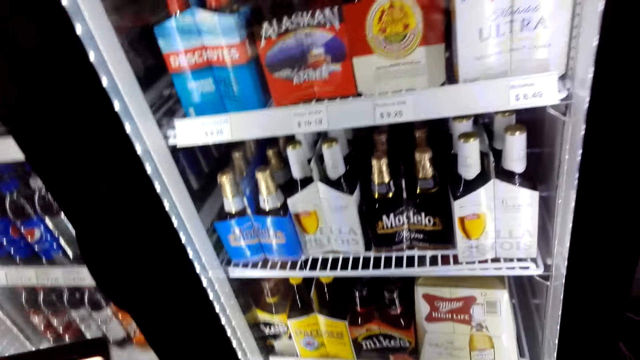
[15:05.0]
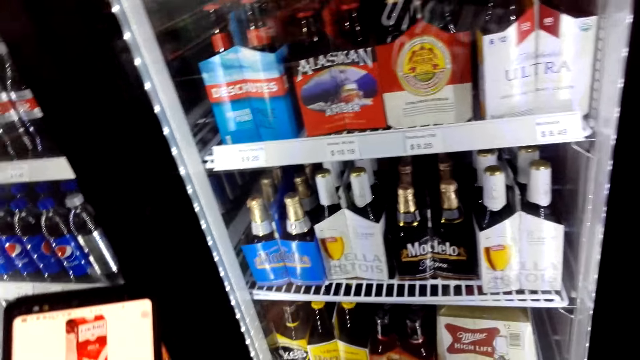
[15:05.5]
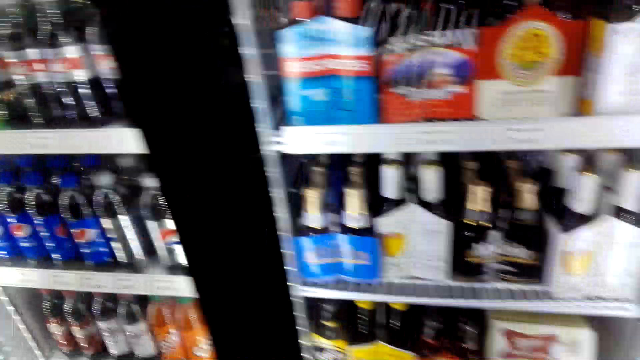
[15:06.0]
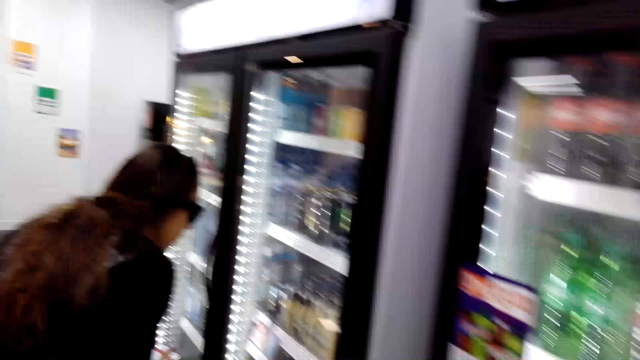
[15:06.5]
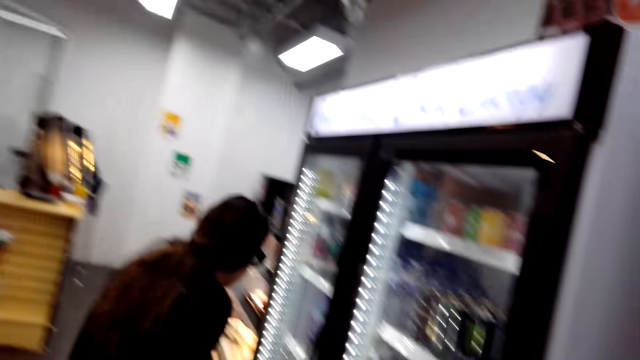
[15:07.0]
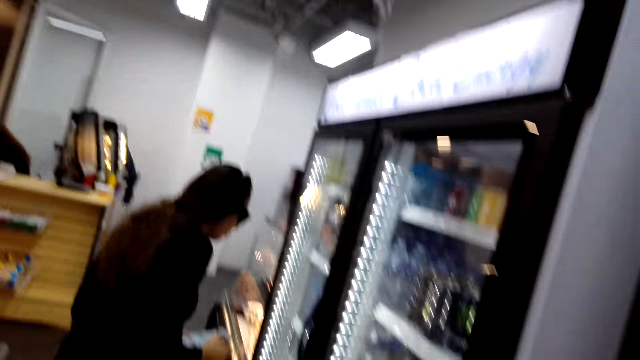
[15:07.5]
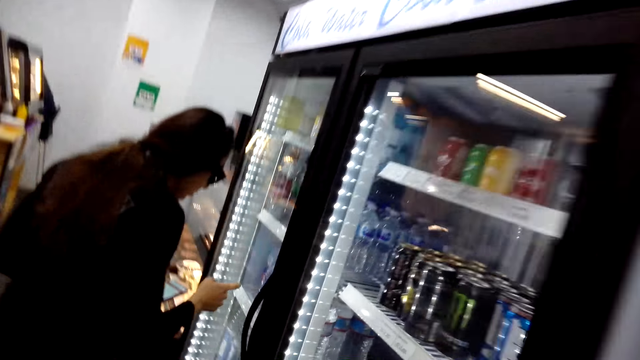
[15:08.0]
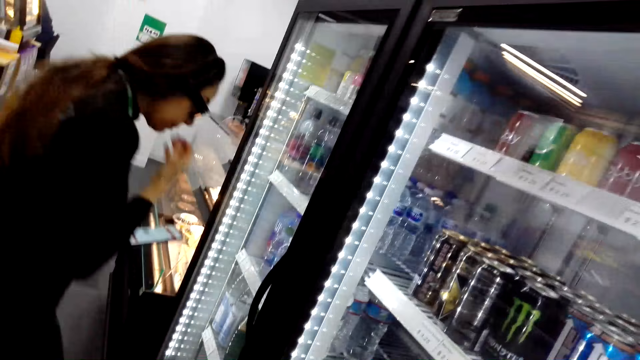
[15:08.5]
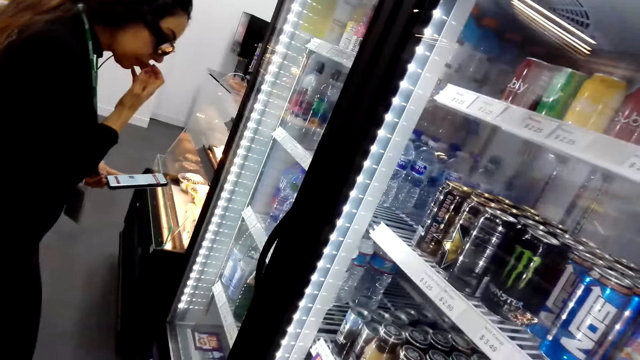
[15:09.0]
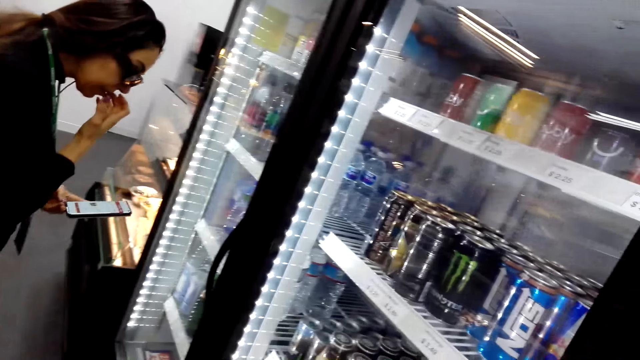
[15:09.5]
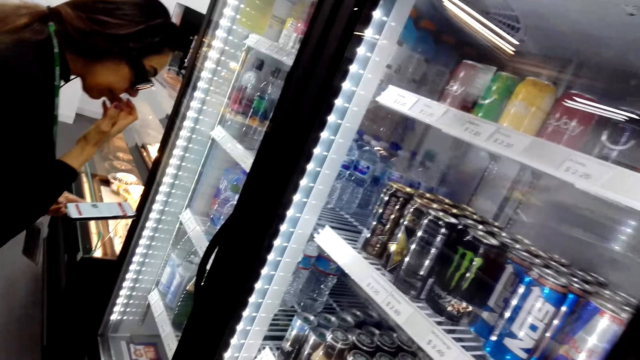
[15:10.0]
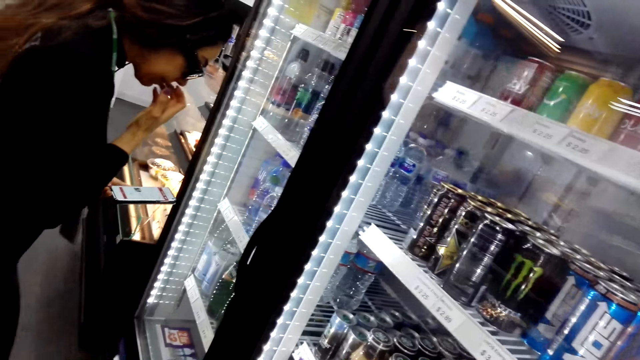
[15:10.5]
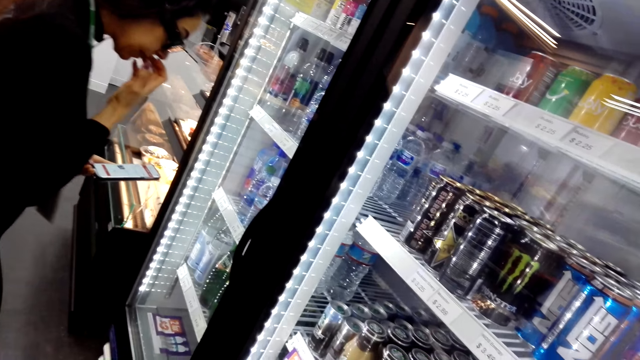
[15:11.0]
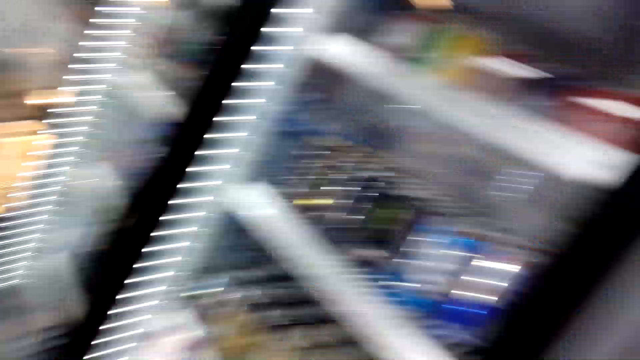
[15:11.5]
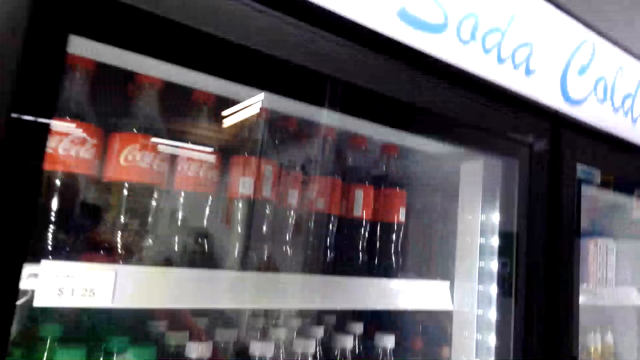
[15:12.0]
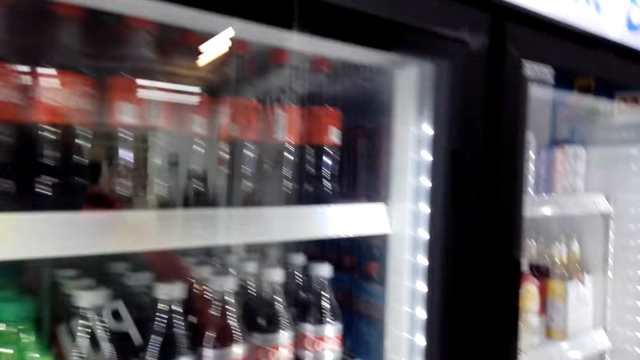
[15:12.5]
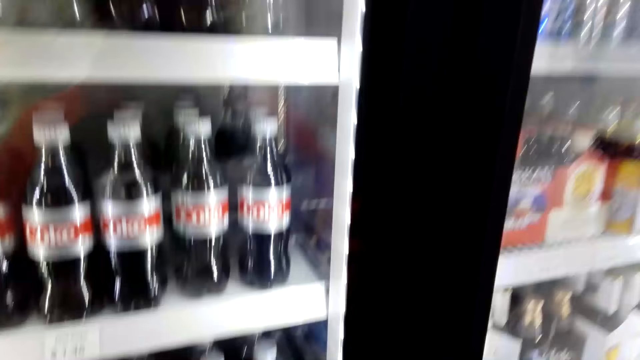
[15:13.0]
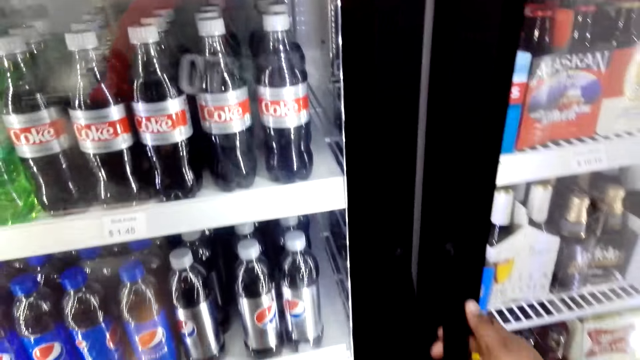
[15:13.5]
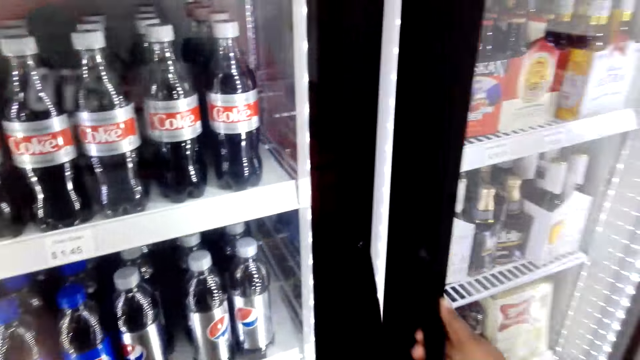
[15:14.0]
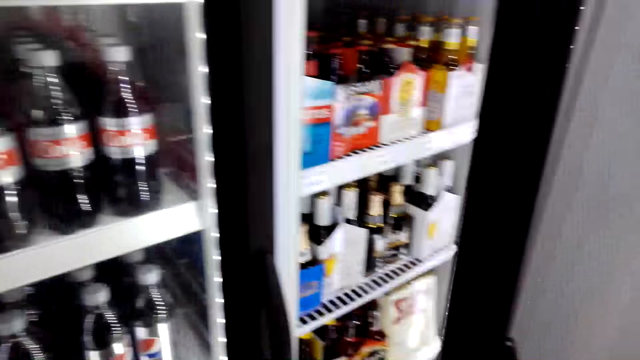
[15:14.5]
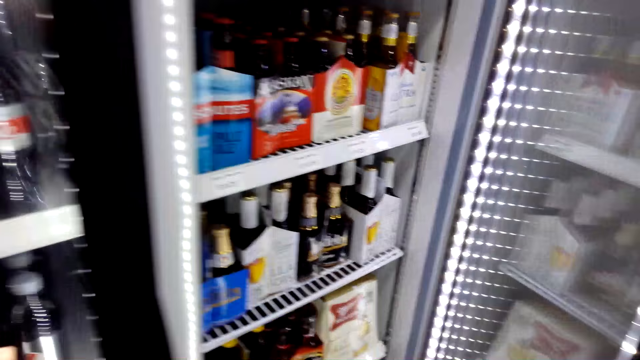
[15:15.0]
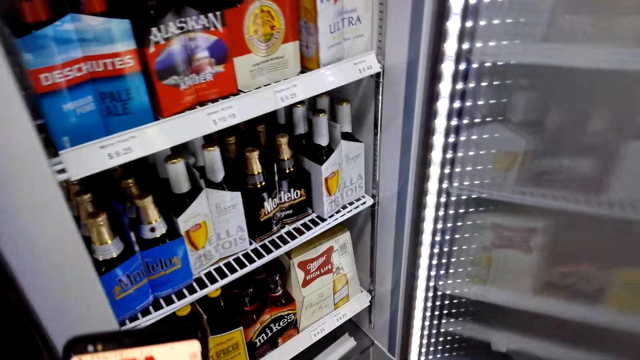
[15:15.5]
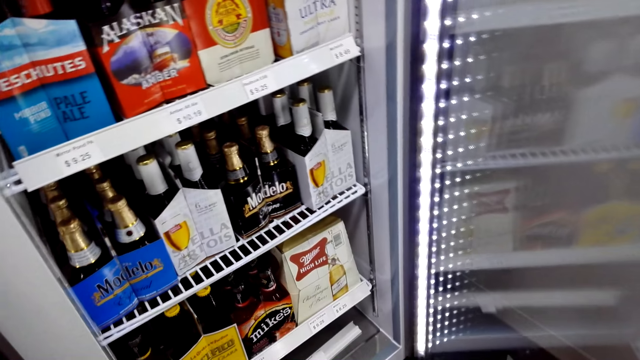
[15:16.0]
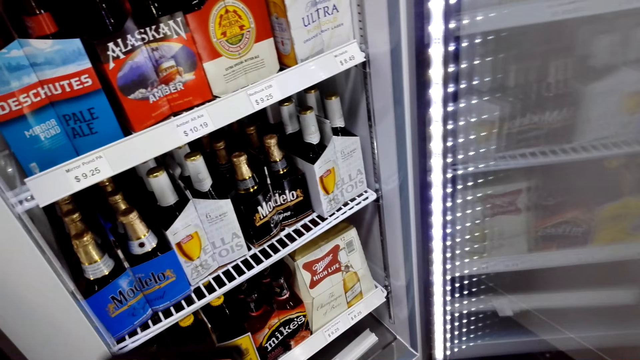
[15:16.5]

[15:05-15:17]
The camera wearer looks at the phone. They hold the phone in the store. A woman looks at the drinks in the fridge. The woman stands in the store, points at a drink in the fridge, bites her fingers and holds a phone in her left hand. The camera wearer looks at the drinks in the fridge. They hold the fridge's door. They open the glass door fridge.

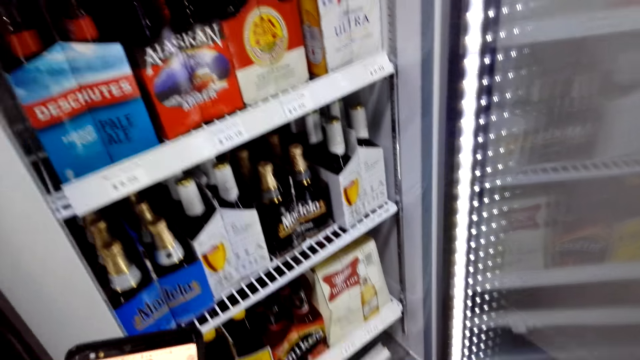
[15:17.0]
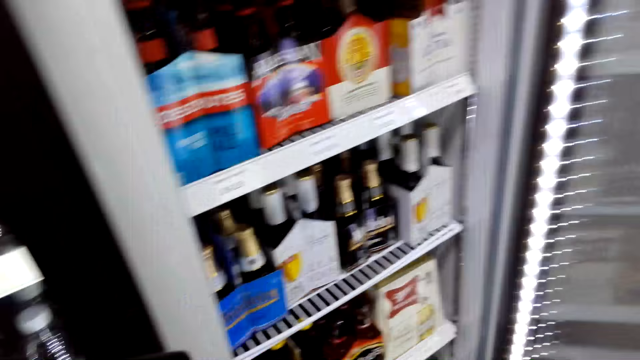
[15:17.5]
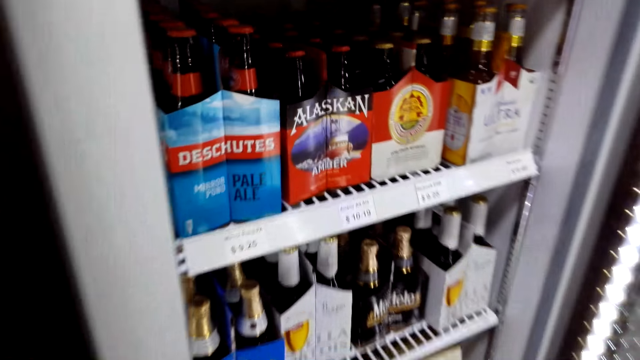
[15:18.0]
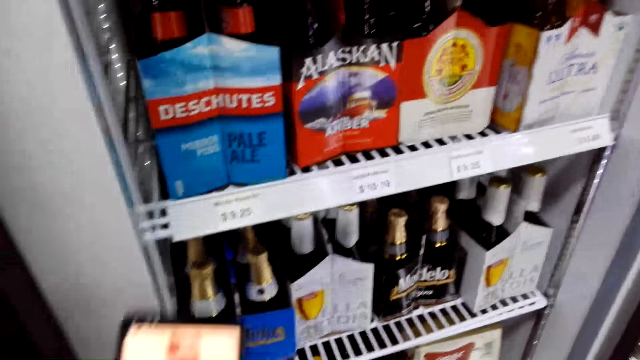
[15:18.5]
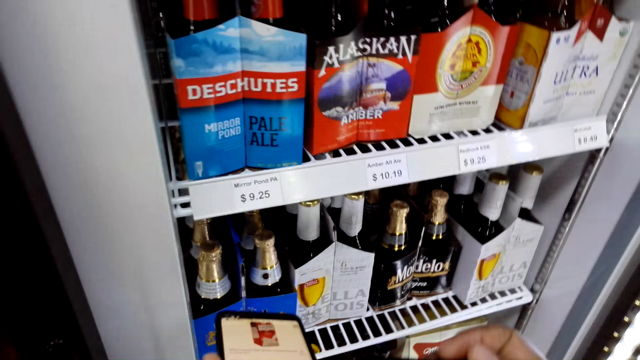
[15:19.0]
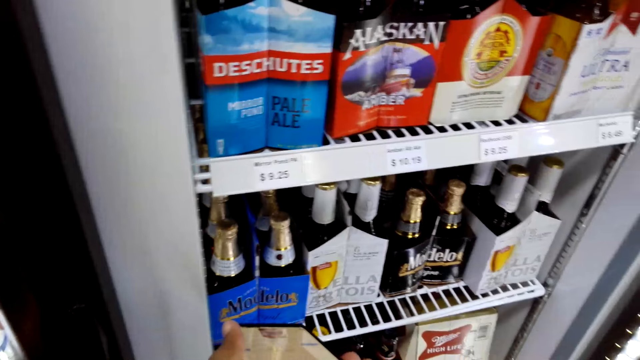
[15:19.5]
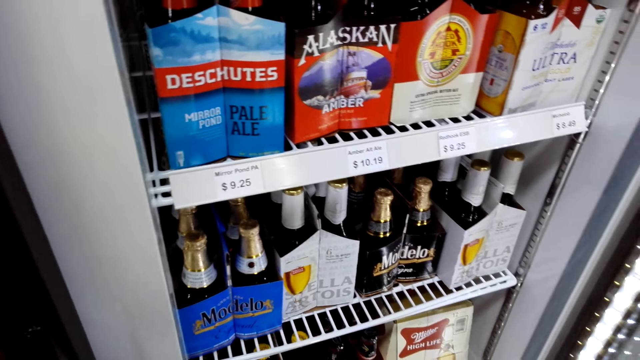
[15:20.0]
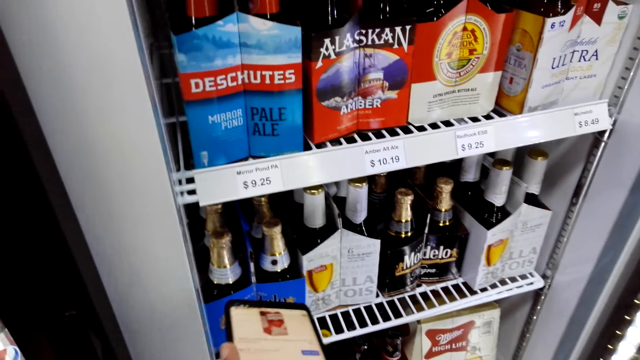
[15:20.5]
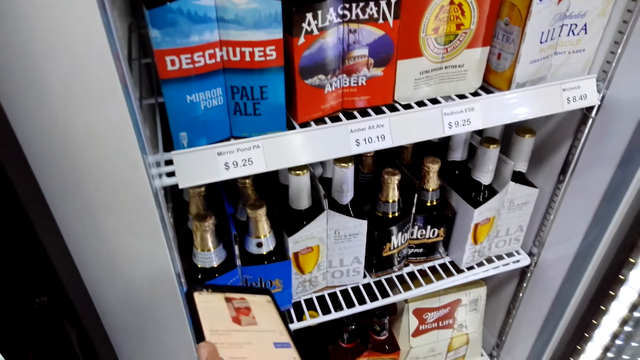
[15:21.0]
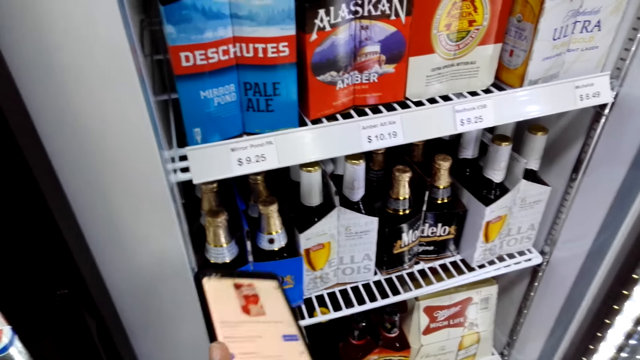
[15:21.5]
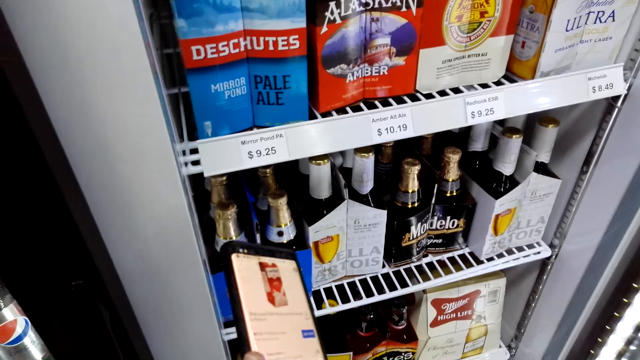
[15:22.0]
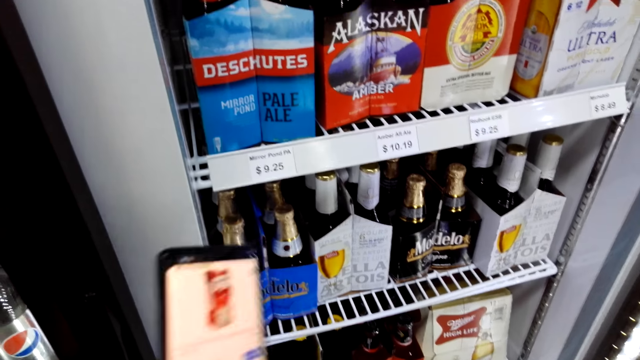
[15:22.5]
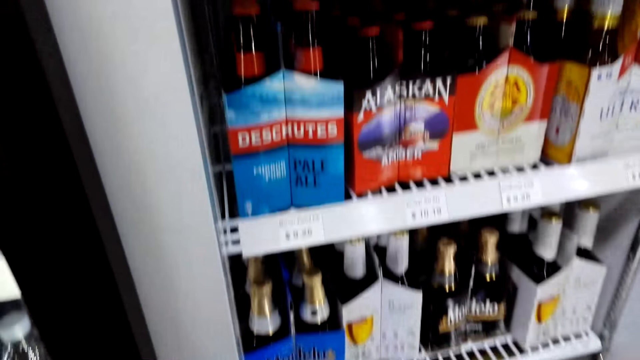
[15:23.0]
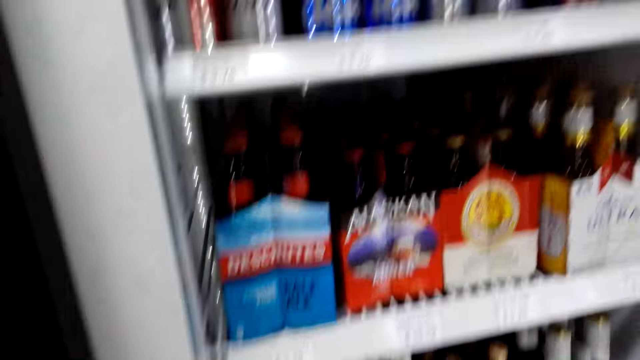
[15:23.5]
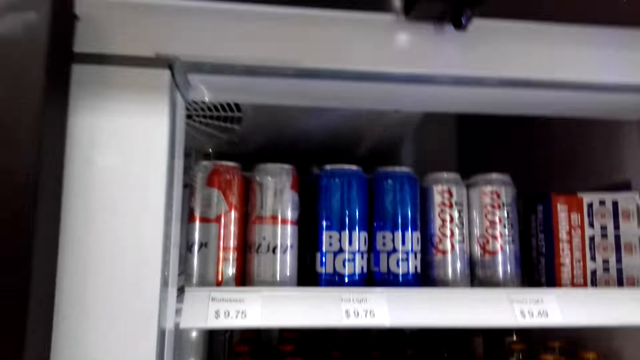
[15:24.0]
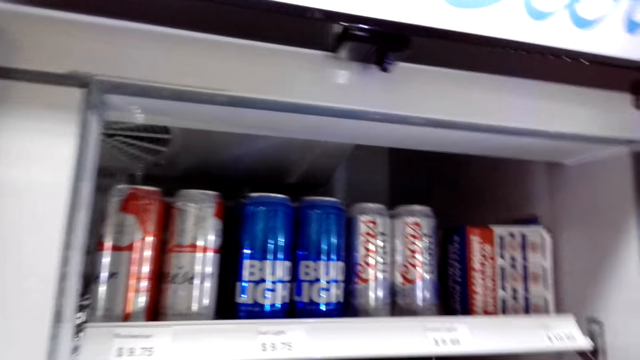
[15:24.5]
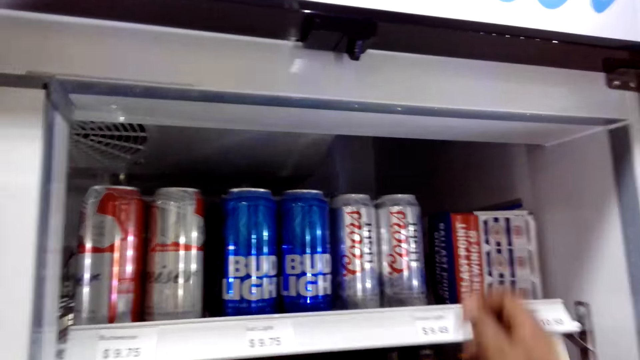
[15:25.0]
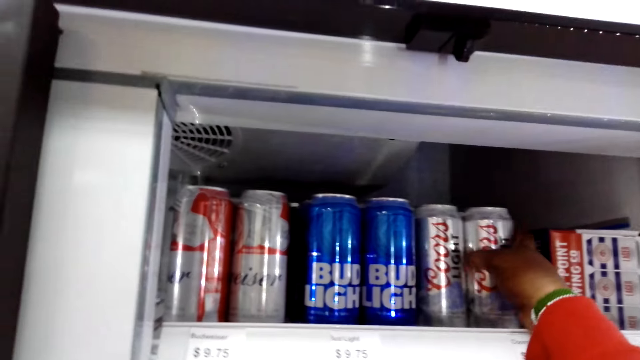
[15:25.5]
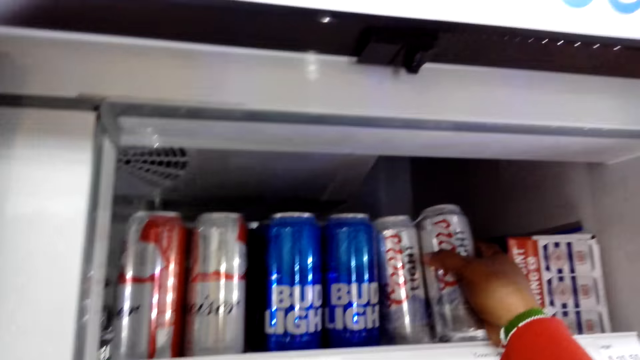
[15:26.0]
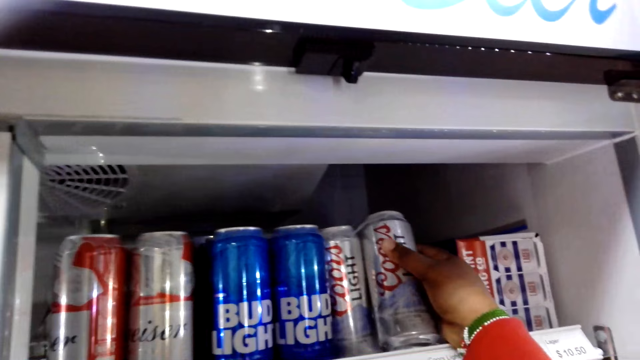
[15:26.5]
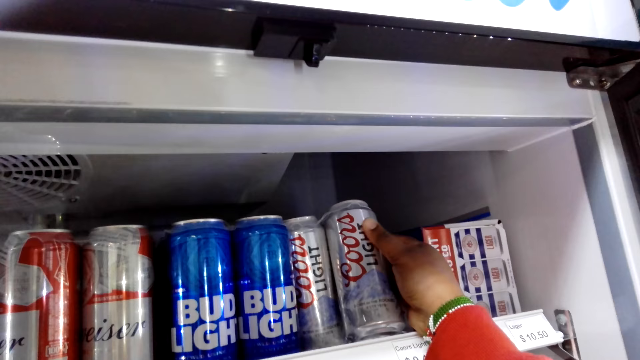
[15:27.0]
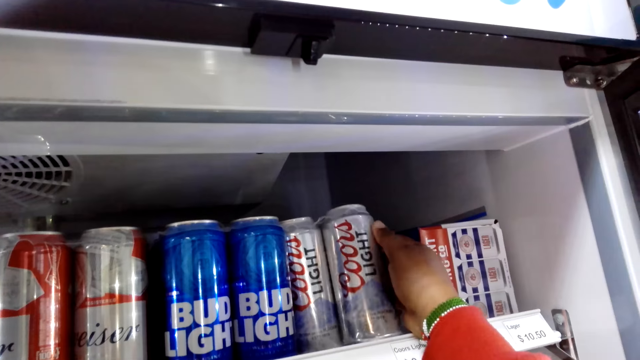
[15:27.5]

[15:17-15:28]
The camera wearer holds a phone in the store. They point at the drinks with the phone. They hold the diet soda in the fridge.
